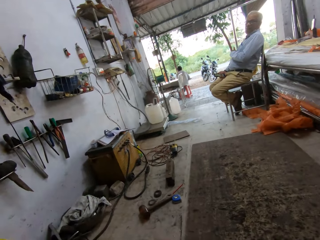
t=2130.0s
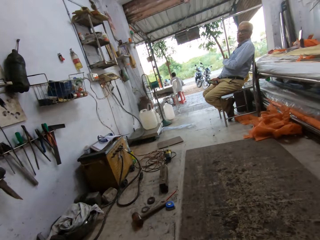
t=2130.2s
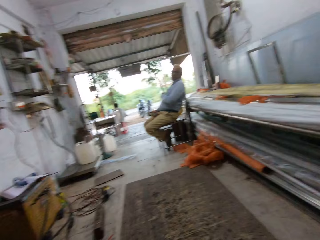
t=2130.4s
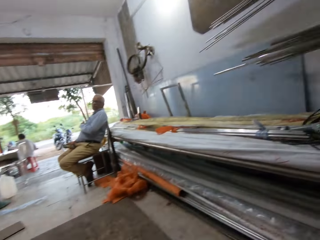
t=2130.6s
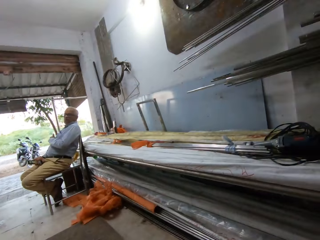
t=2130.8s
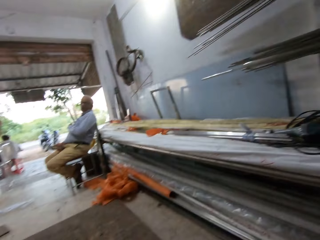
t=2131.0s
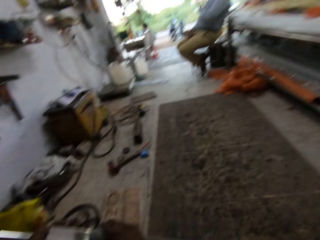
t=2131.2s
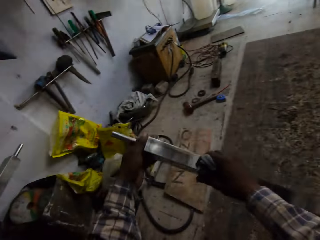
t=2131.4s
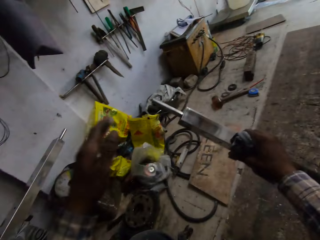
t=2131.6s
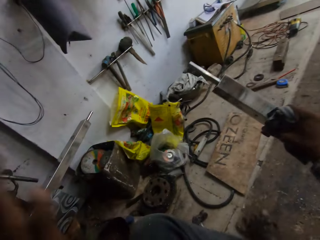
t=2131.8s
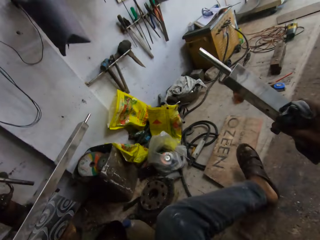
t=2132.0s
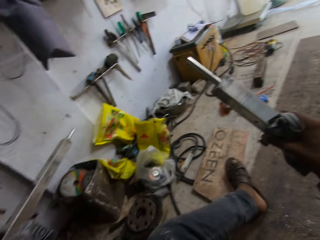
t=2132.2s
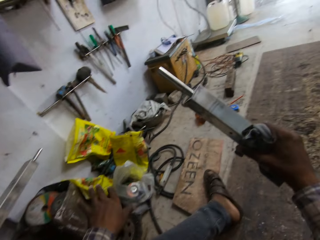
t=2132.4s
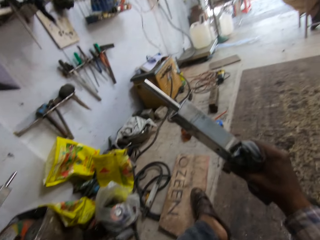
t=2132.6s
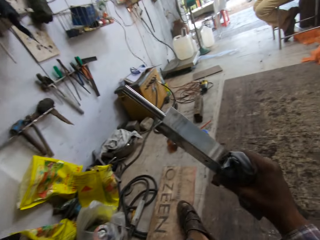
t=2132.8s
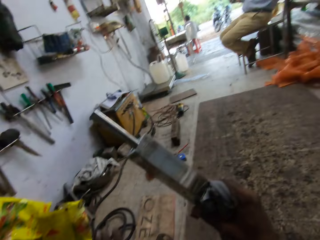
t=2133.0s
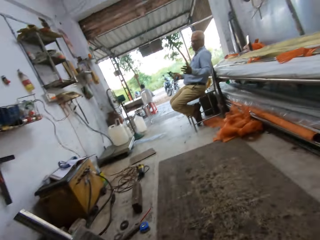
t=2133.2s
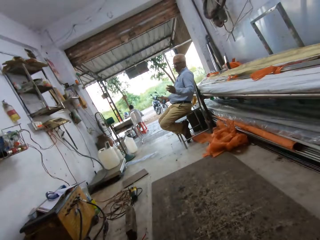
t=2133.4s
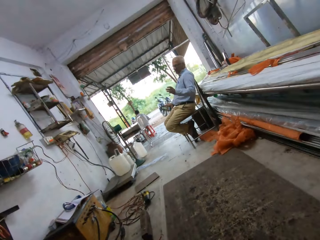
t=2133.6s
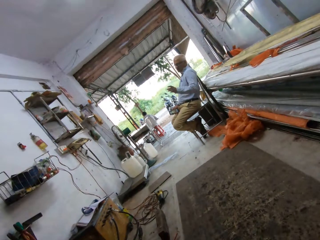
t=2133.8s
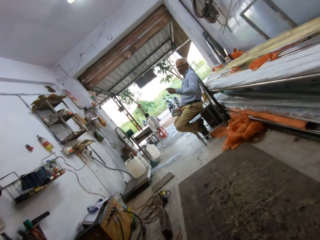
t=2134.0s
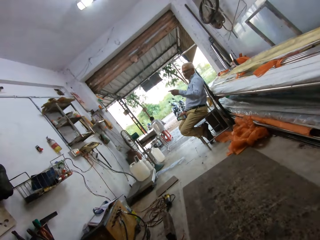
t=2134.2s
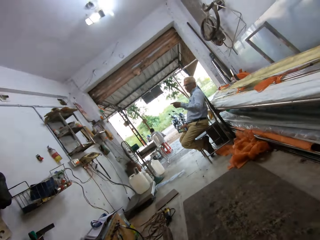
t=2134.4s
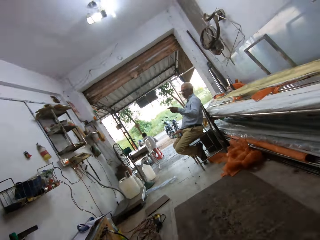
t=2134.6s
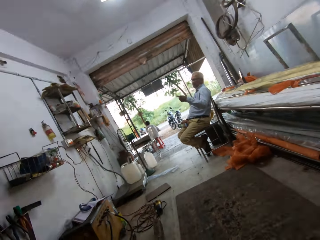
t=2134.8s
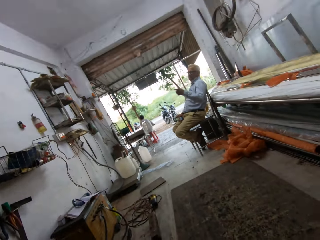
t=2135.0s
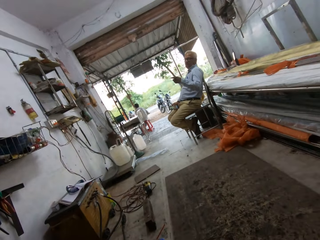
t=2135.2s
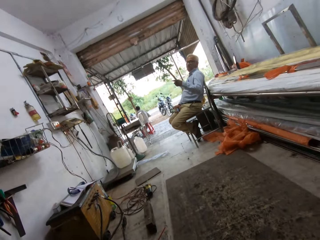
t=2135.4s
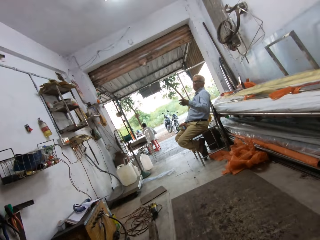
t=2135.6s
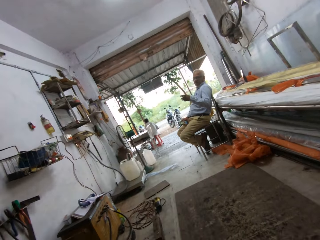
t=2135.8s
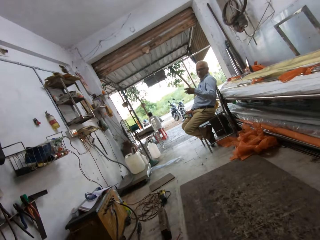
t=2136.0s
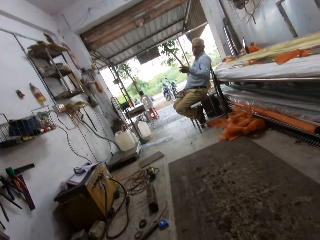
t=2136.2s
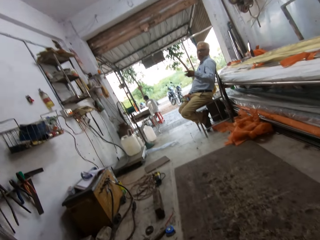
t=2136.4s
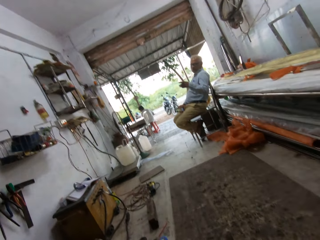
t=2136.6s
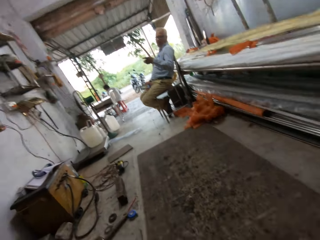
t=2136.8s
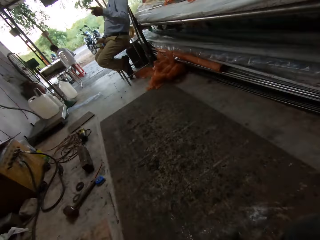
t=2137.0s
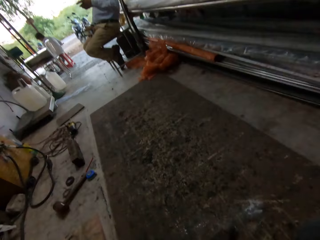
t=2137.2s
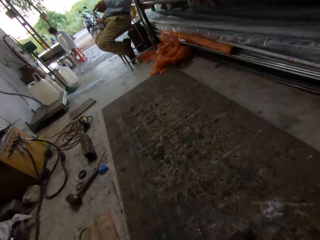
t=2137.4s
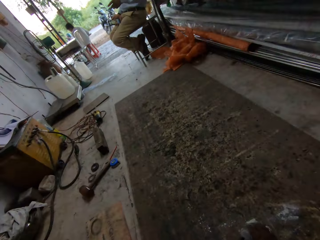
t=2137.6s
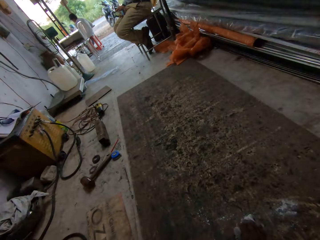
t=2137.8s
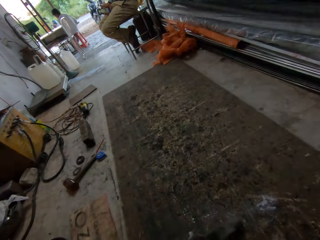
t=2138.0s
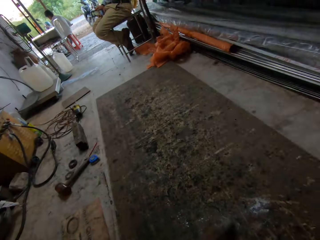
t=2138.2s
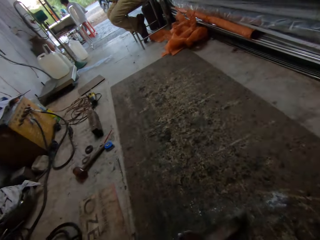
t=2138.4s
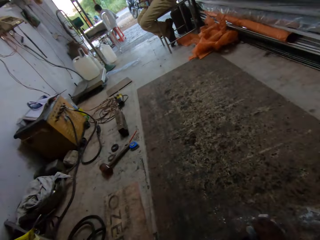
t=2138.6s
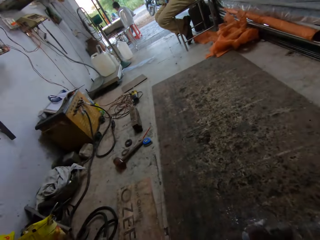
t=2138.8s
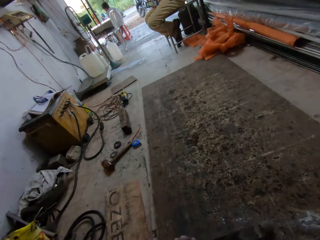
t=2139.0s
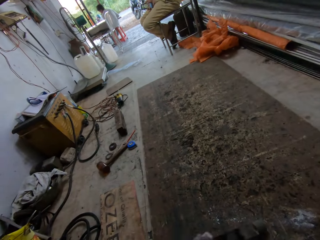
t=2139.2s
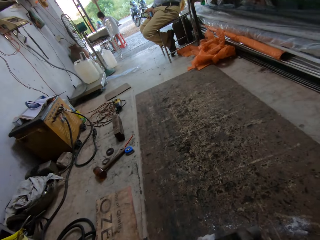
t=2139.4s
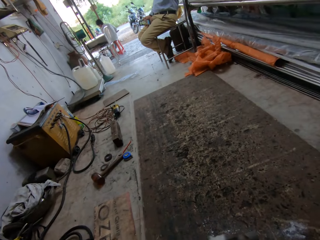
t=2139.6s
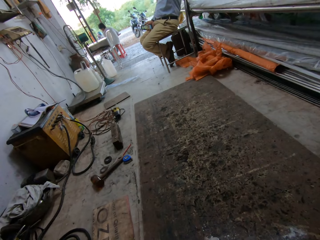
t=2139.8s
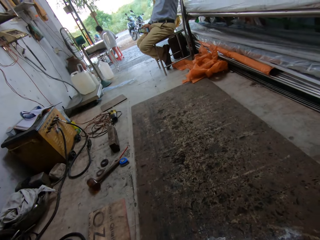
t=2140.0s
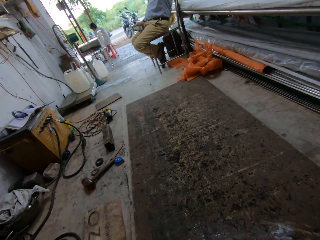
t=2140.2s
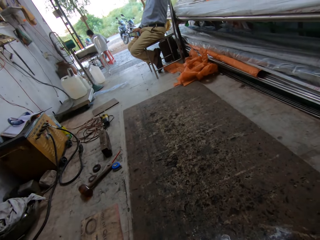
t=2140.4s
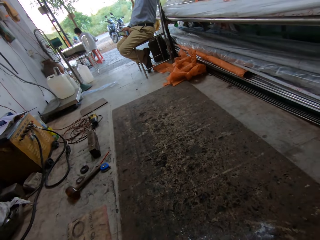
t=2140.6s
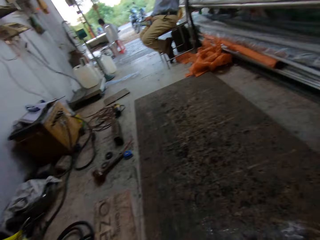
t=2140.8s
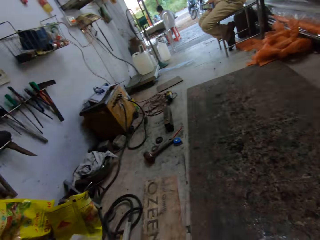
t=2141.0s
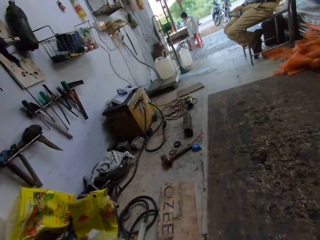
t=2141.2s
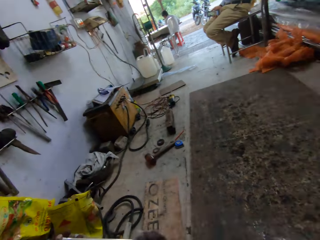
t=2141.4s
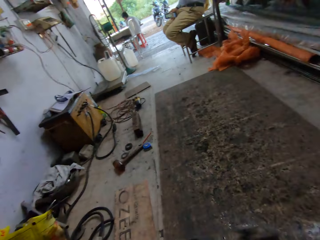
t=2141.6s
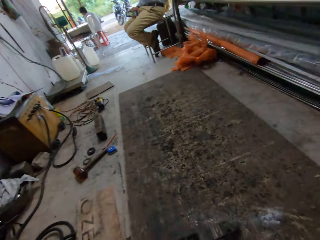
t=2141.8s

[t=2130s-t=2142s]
The camera wearer holds the iron rod in his right hand. He dusts off dirt from his trouser with his left hand. A man speaks to the camera wearer. The camera wearer cleans the iron rod with the piece of cloth in his right hand.

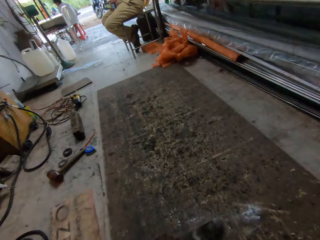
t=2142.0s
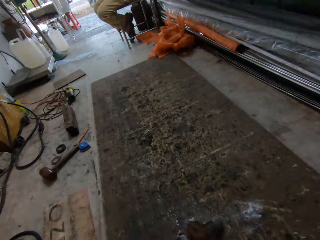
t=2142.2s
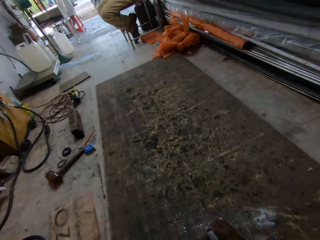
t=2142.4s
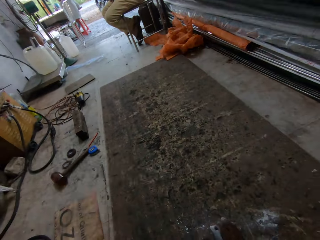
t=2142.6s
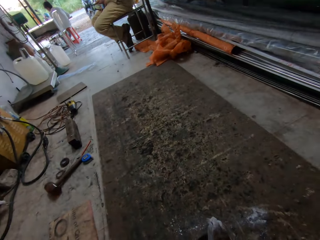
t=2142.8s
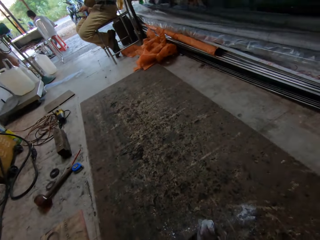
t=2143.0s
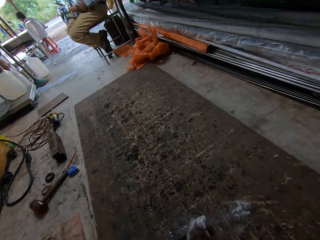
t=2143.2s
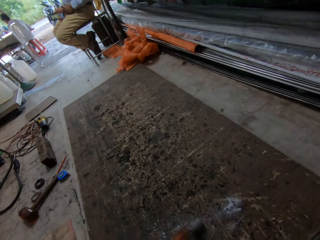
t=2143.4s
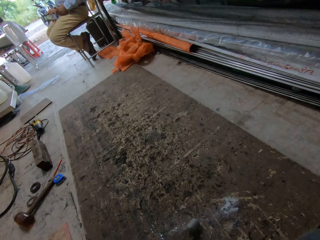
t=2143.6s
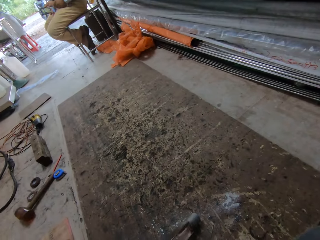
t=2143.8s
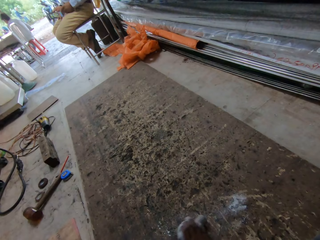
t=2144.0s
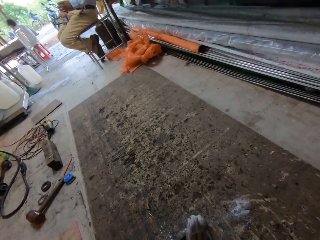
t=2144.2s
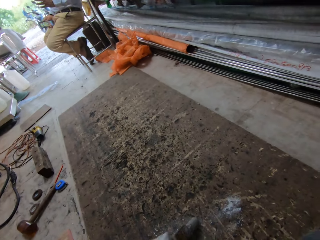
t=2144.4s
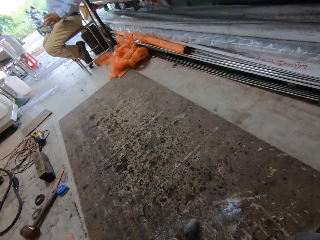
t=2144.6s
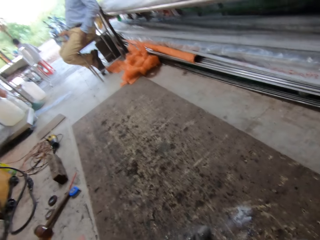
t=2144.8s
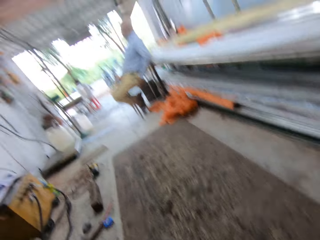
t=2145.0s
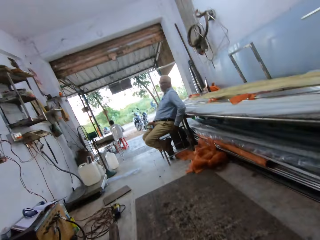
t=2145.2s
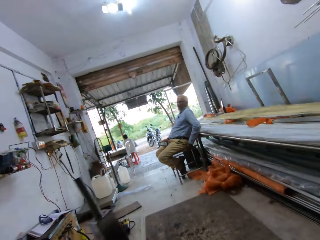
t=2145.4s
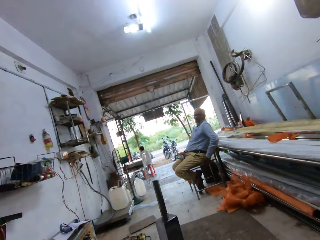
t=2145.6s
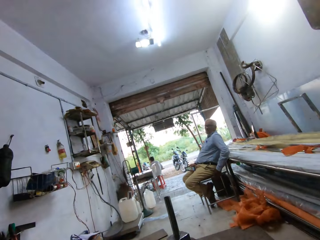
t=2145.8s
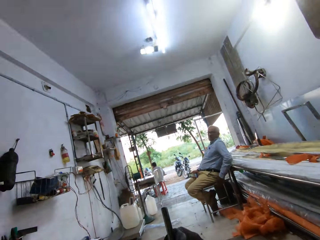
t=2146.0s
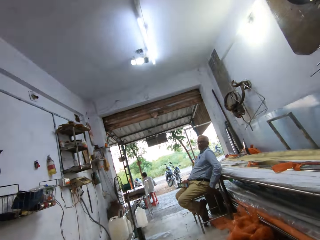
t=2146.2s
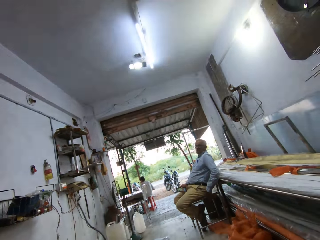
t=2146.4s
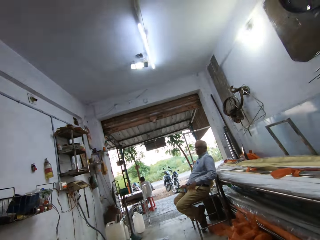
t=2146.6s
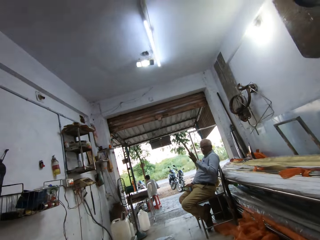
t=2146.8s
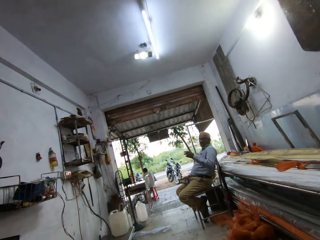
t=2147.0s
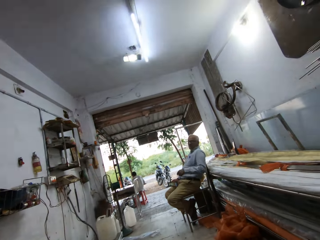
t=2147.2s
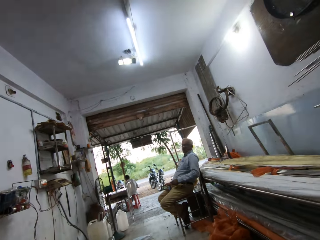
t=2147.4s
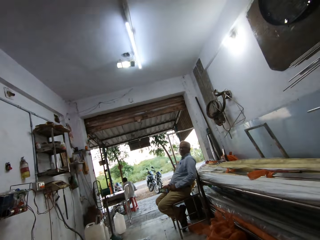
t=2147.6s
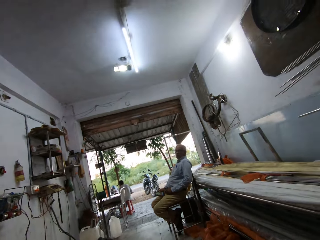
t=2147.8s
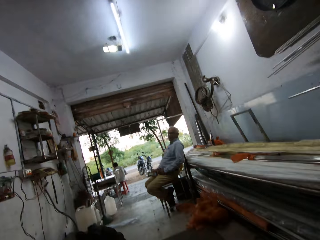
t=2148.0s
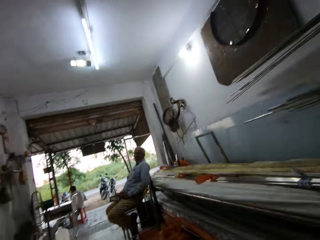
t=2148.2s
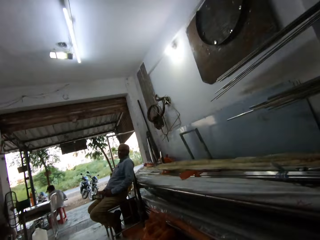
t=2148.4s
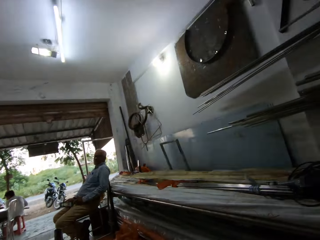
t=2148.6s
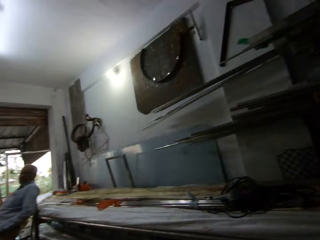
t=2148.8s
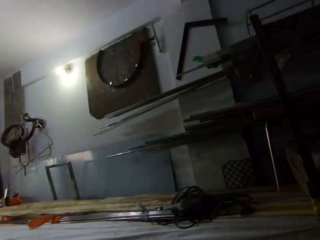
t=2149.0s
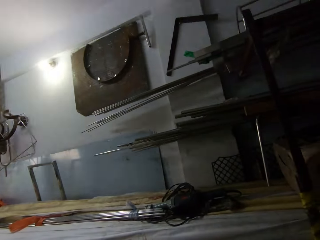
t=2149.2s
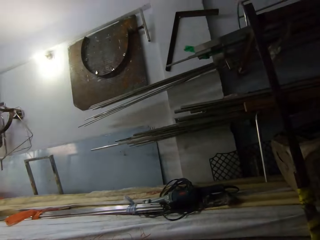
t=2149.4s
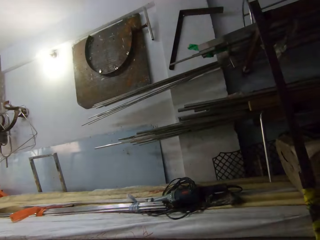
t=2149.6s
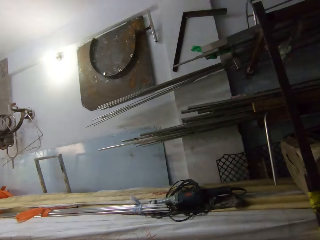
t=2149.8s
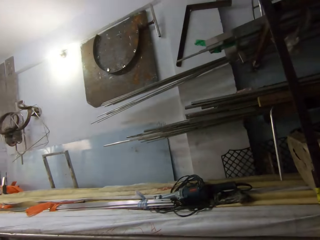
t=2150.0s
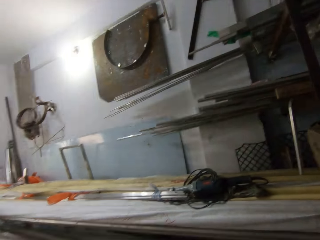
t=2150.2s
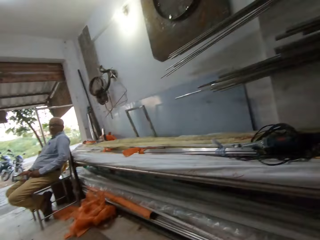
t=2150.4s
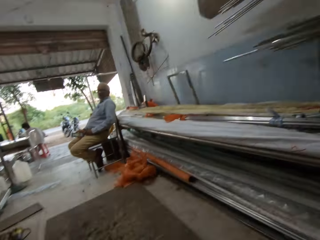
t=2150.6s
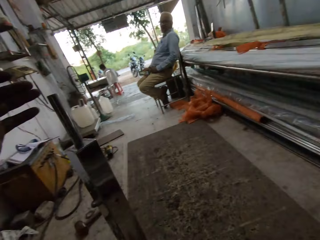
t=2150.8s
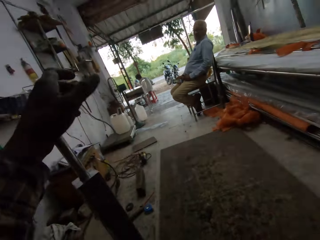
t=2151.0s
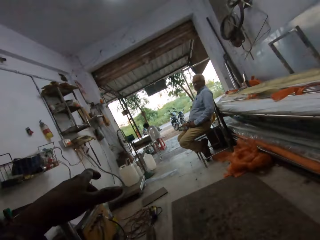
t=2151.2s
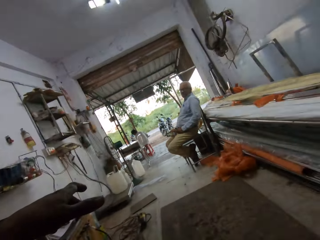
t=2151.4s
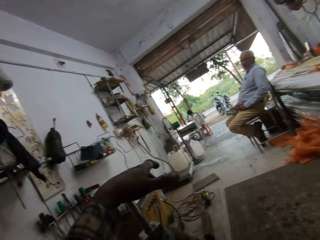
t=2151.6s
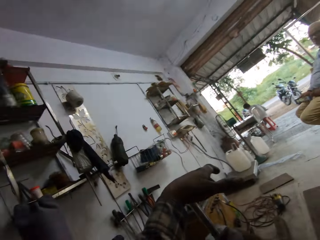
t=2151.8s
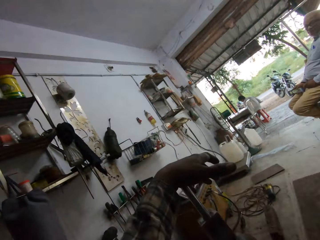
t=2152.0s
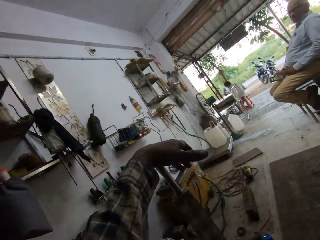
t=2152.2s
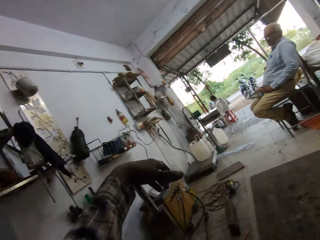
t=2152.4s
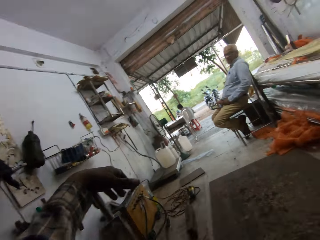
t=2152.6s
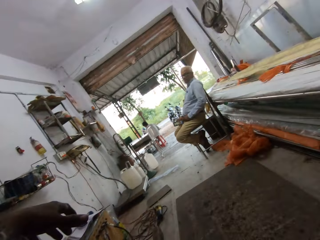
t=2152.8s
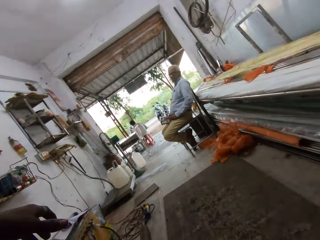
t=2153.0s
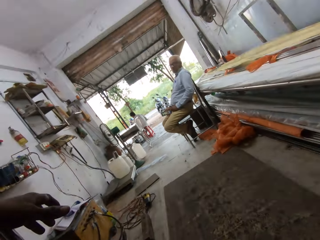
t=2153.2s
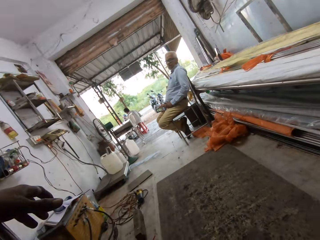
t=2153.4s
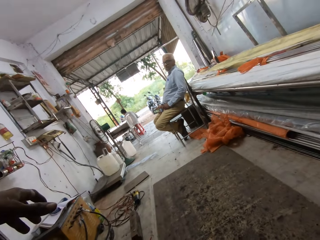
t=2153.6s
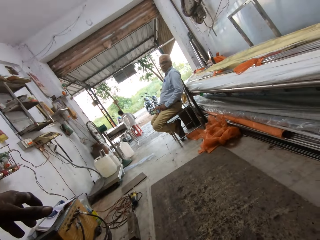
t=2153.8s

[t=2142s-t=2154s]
The camera wearer stares around. He holds the iron rod in his right hand. A man talks to the camera wearer. The camera wearer looks around. He places his left hand on the iron rod. He talks to the man.
